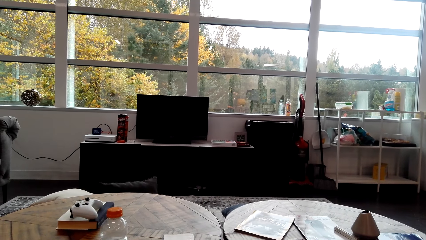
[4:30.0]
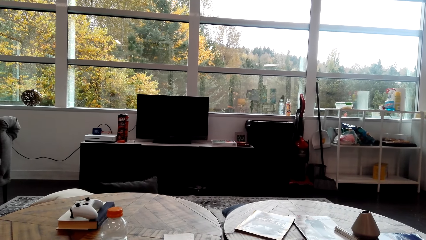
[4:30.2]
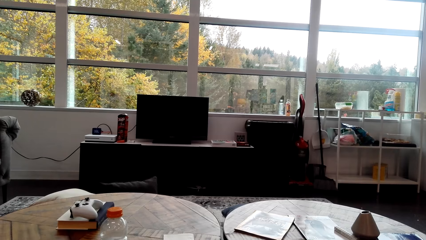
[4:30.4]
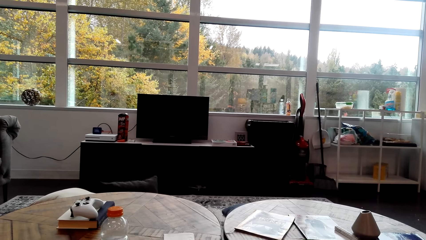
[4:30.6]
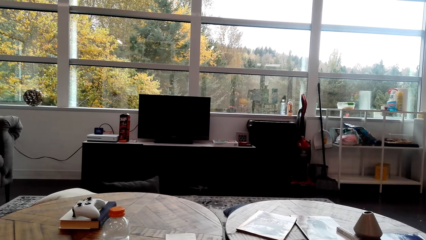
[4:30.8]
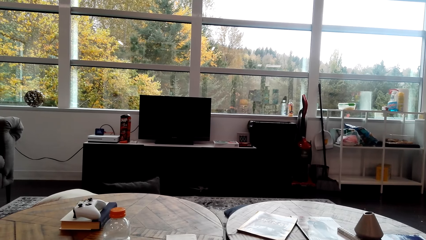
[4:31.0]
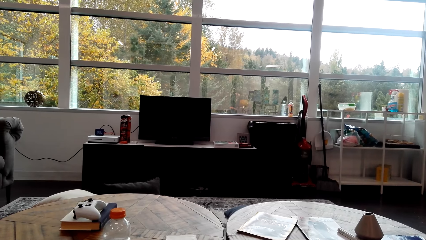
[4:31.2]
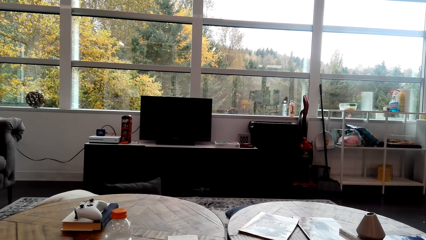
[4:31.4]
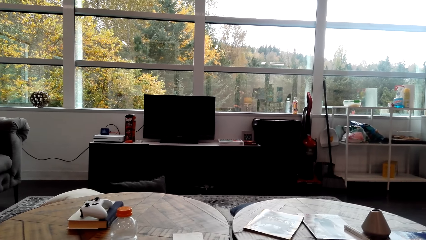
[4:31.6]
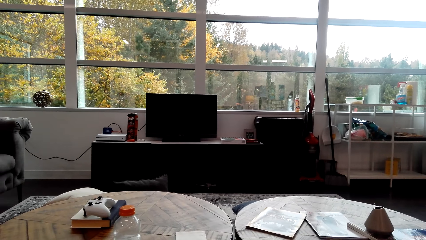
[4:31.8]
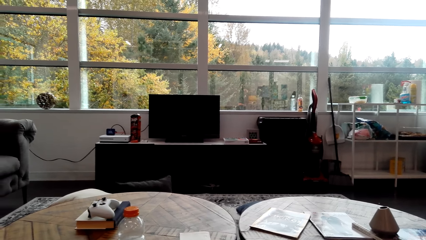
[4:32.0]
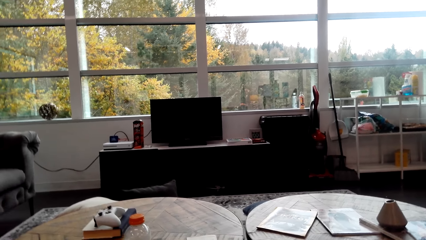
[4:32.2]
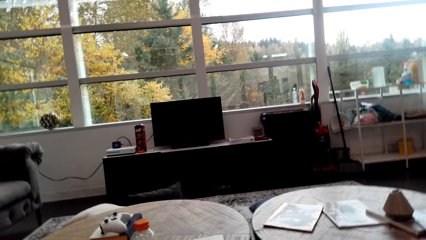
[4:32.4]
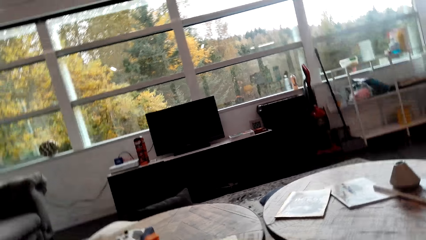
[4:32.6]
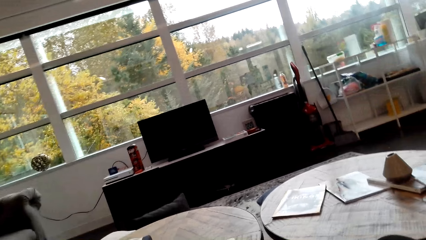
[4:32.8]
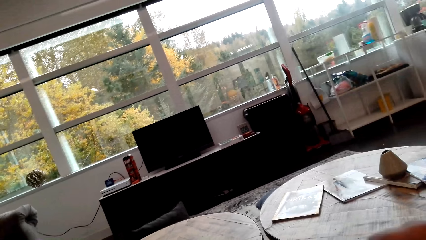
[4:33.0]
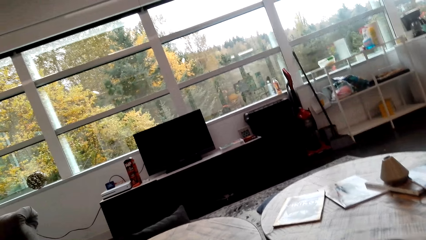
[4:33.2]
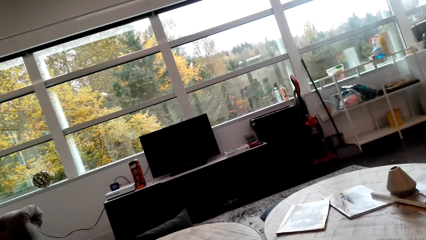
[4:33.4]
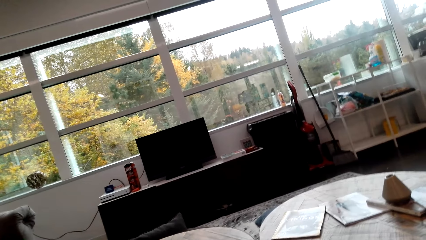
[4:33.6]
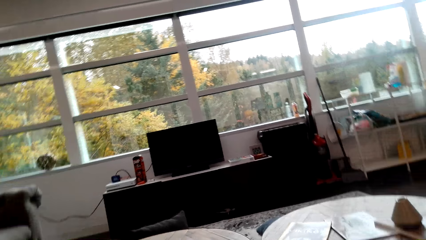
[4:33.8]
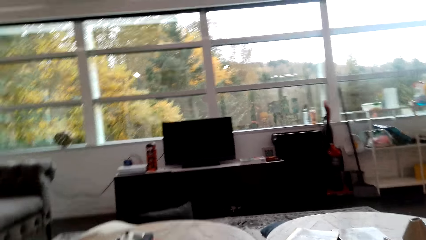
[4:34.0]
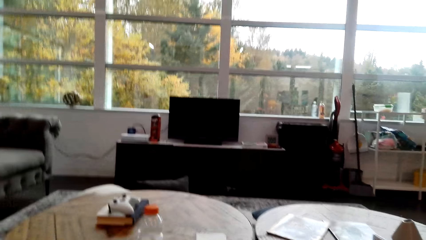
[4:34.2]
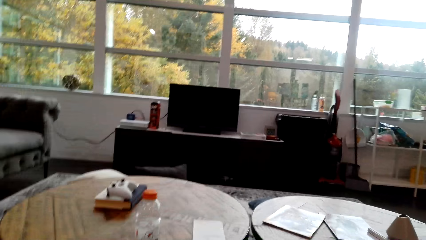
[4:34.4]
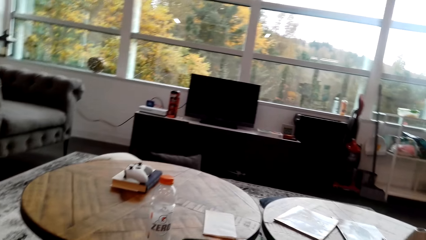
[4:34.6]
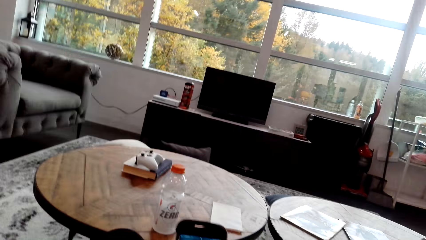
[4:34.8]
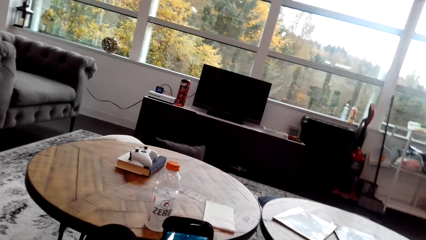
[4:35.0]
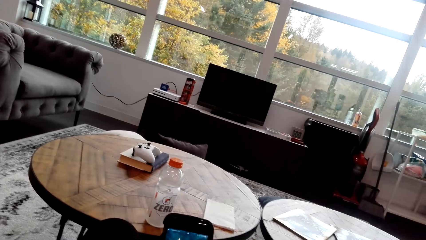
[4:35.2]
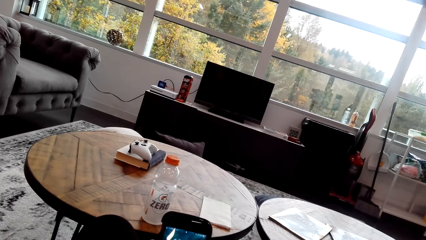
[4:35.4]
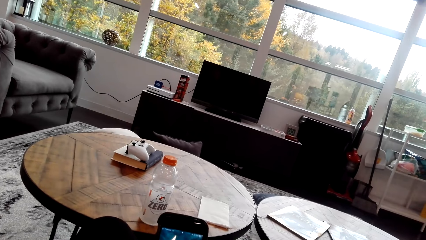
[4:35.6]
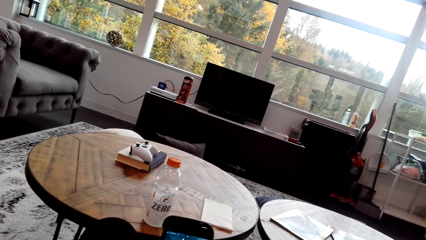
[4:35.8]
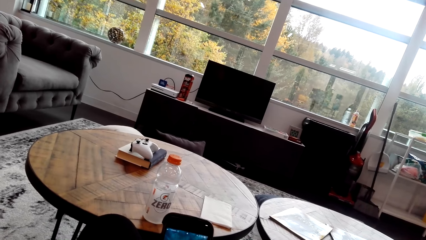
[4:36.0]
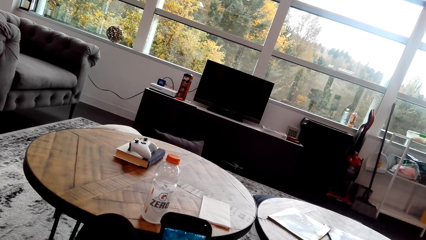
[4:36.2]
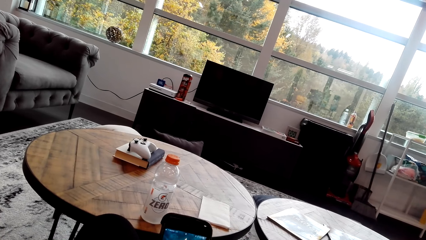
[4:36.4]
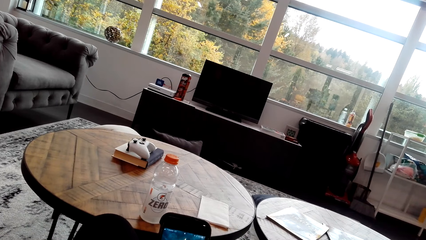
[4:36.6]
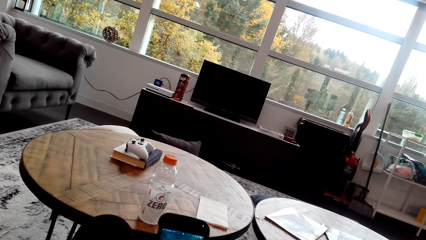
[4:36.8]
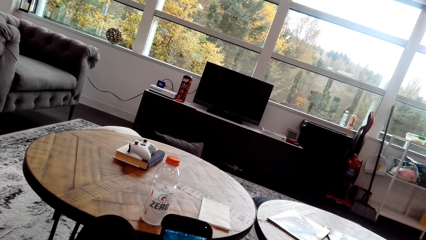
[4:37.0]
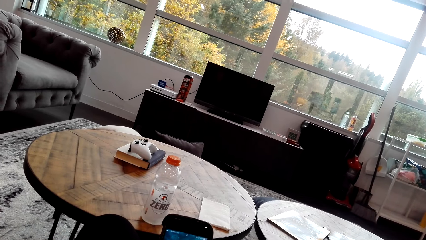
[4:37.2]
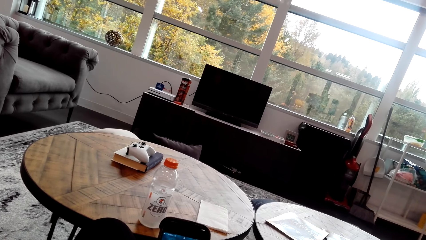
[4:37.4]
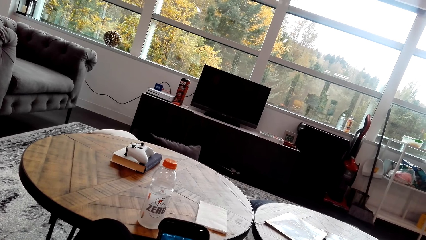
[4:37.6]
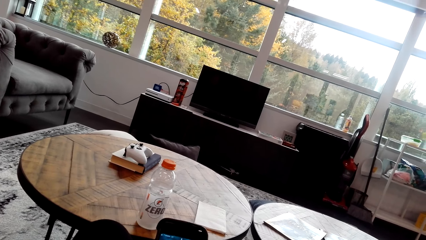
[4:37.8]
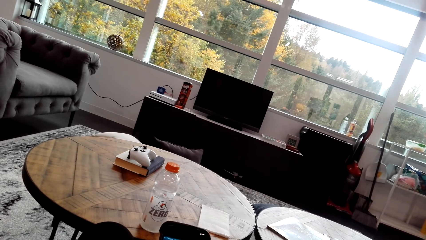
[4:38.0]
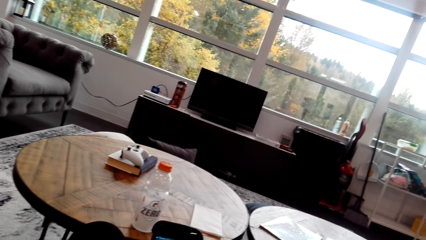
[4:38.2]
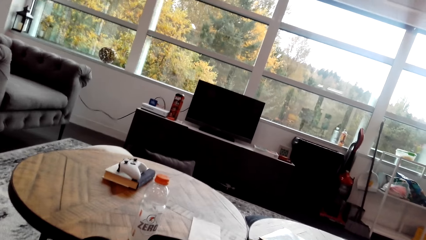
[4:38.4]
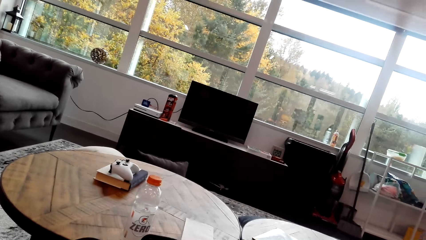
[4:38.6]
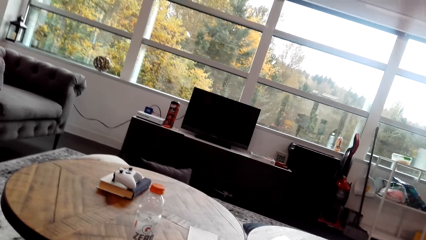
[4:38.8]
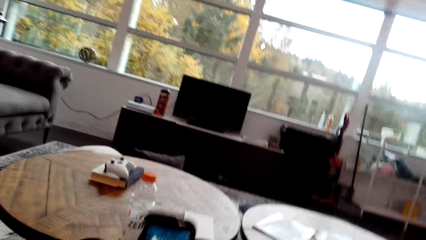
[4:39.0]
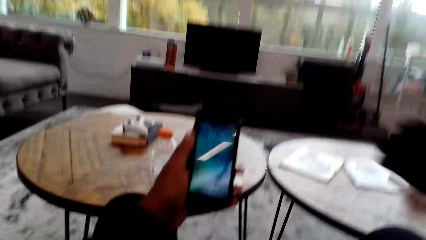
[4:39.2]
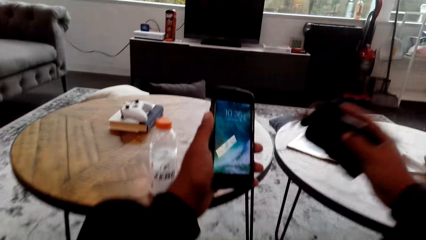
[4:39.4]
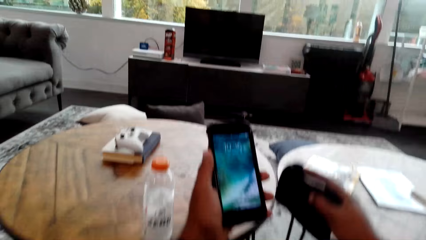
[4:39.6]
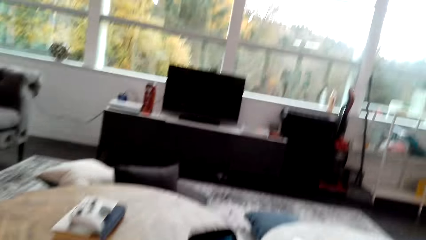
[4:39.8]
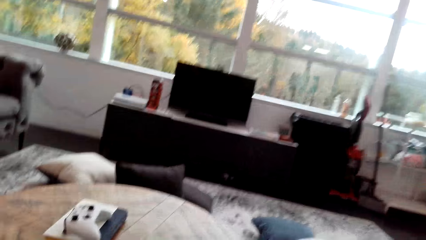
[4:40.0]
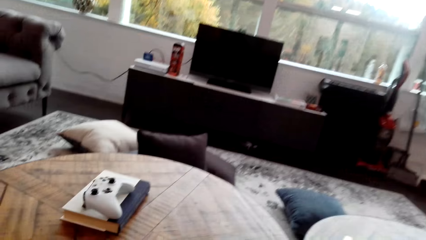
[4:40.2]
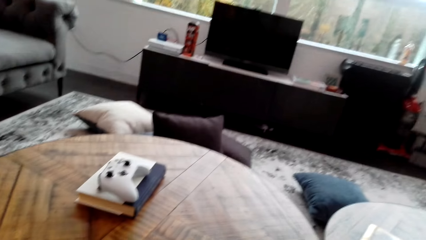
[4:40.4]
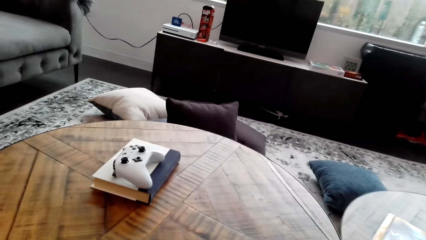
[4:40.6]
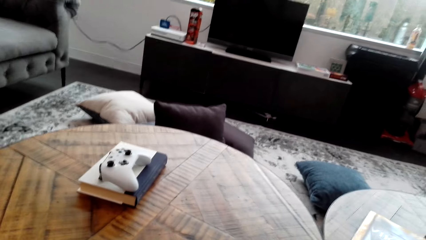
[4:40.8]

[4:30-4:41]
The camera wearer operates a mobile phone in the room.

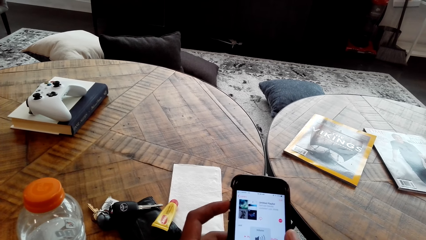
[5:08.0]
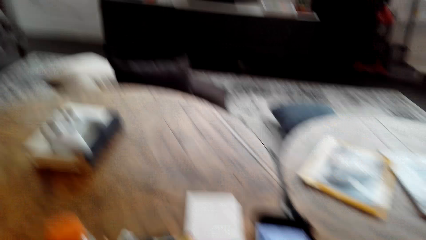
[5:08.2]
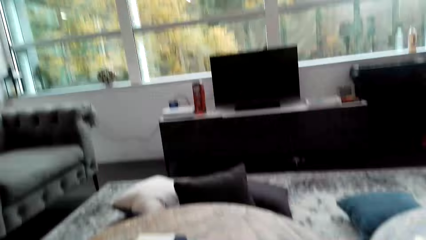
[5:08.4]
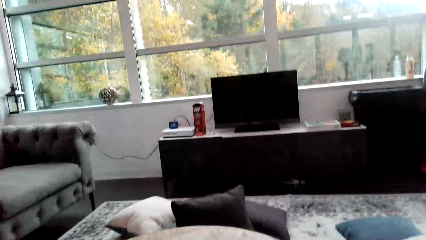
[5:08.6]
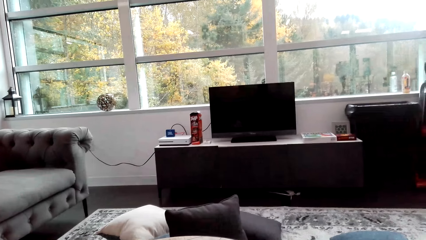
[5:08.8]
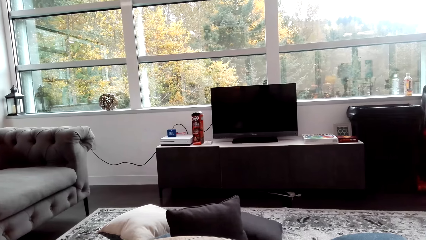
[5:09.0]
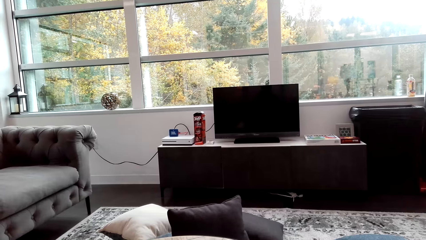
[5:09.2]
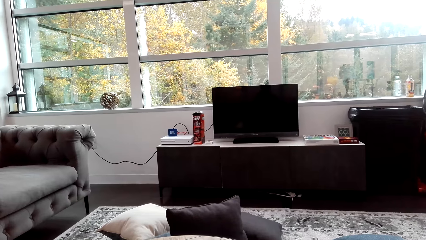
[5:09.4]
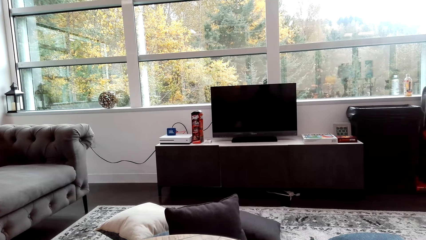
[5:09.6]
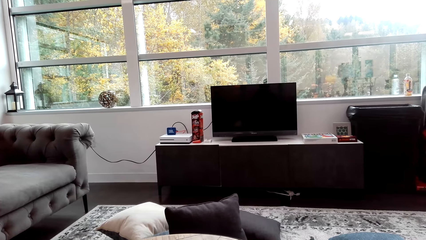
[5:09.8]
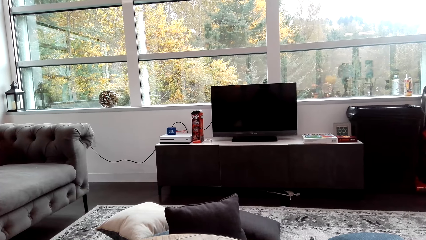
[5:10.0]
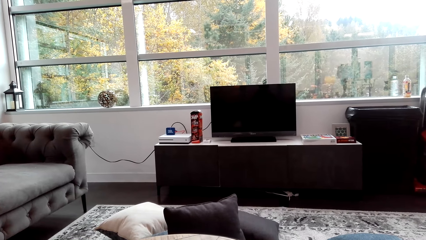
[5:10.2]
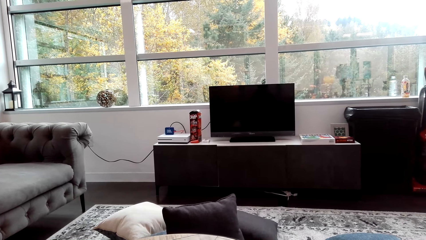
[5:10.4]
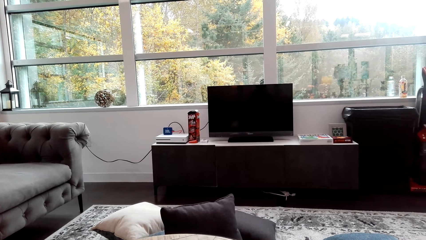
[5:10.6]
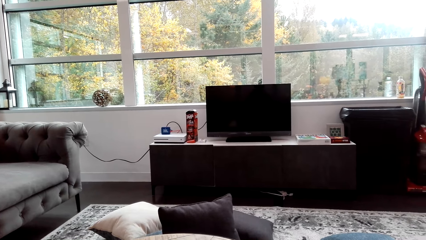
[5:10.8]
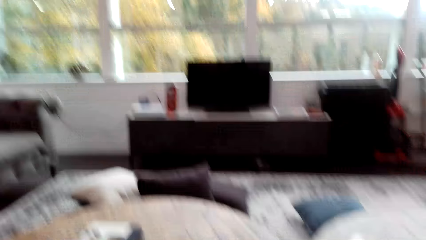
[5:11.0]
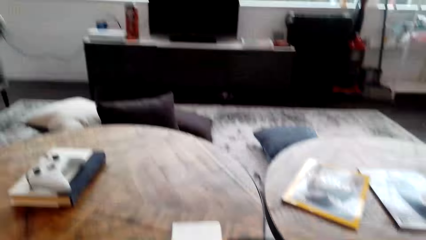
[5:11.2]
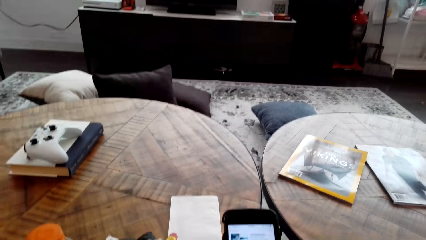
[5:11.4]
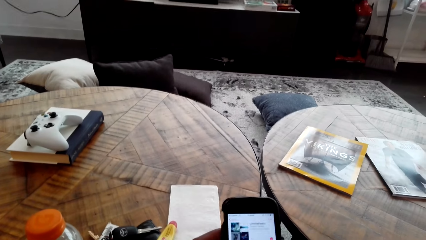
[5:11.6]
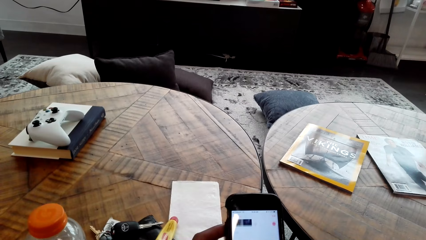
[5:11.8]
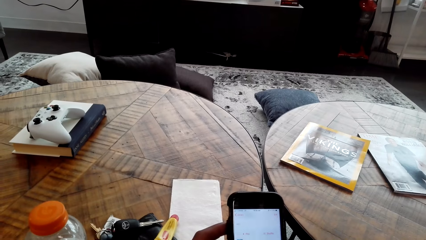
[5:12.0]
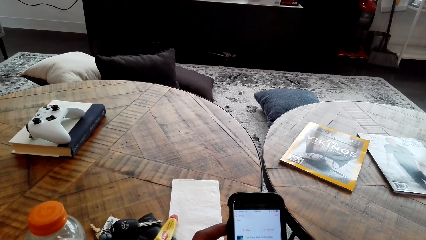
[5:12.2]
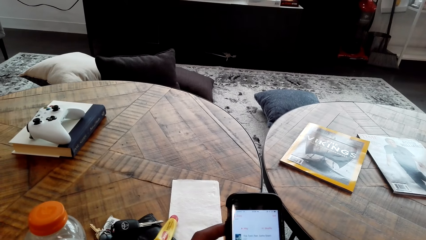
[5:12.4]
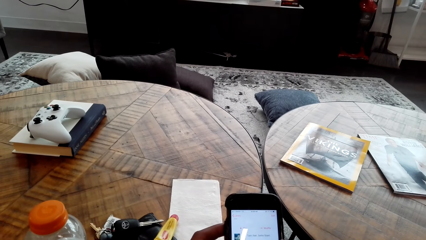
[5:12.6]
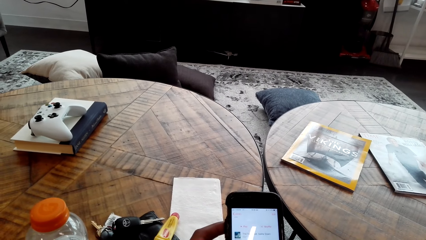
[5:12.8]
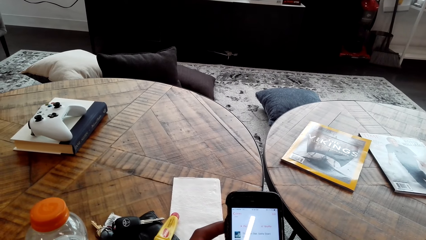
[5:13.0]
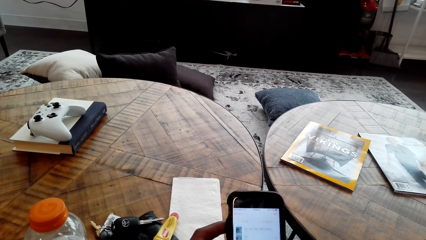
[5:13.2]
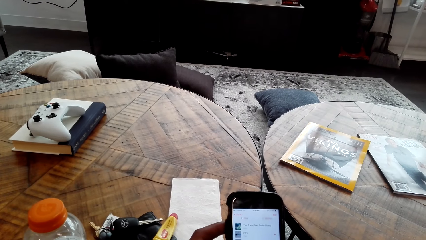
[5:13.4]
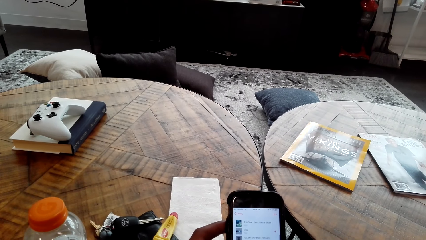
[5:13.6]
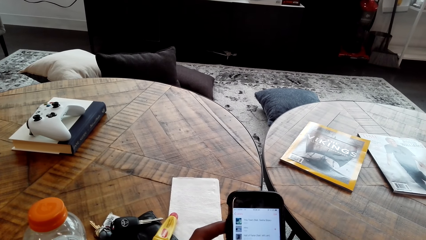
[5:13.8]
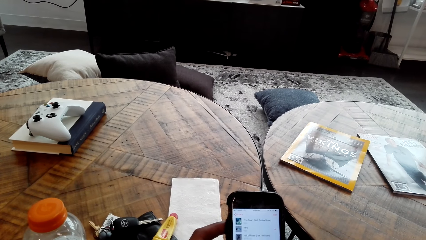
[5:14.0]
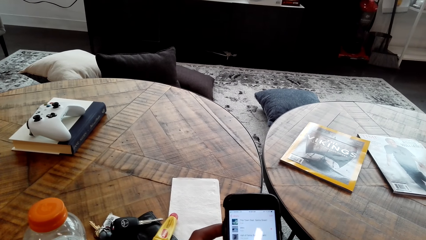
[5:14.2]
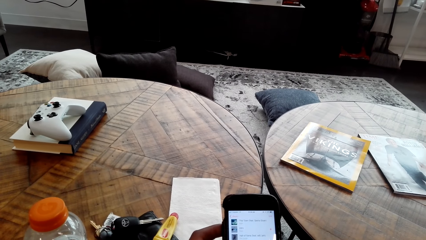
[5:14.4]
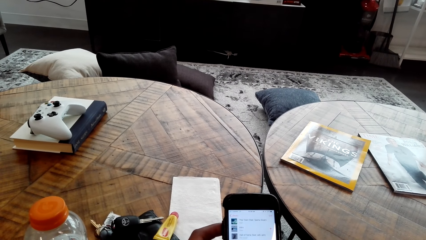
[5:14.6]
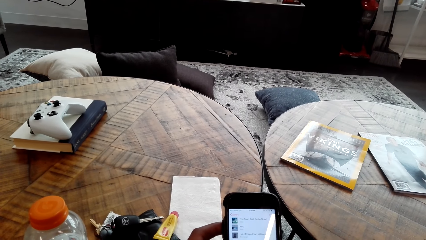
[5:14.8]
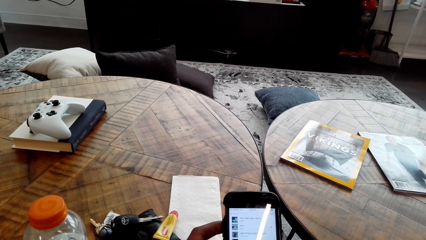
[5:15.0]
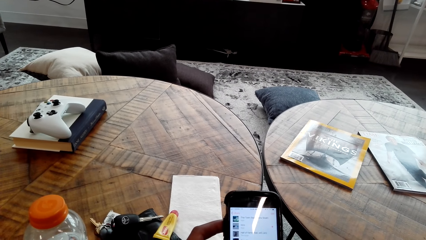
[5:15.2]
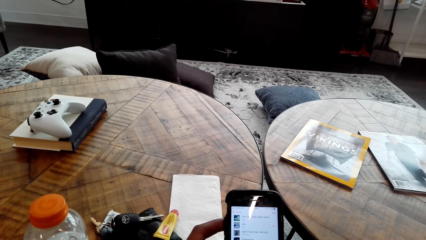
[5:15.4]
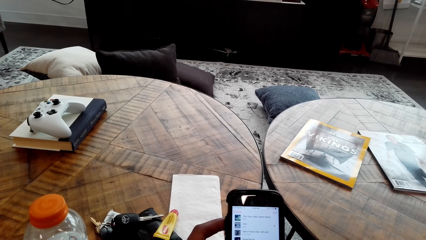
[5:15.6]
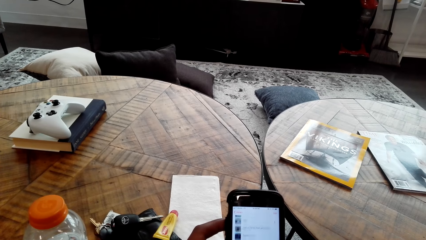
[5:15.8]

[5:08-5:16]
The camera wearer stares in the room. They operate the mobile phone in the room.
